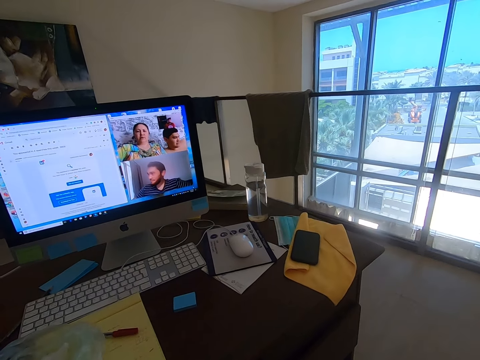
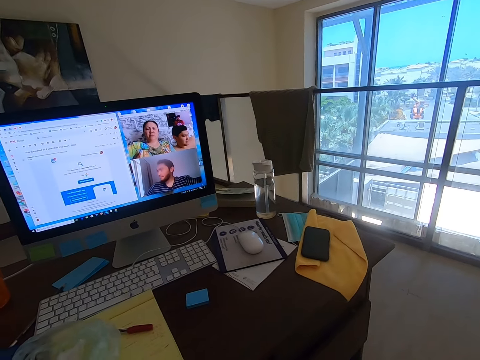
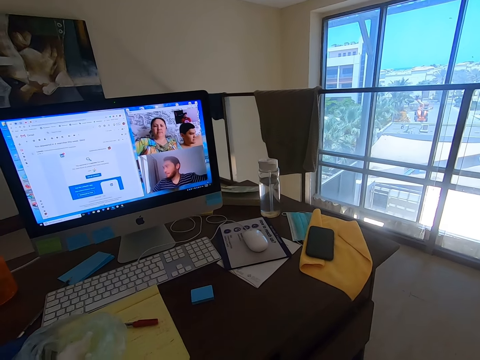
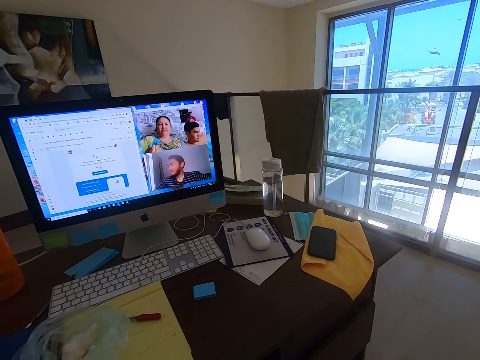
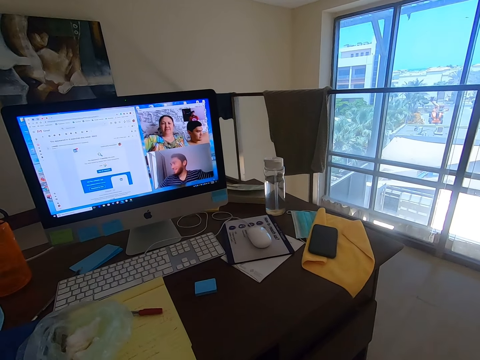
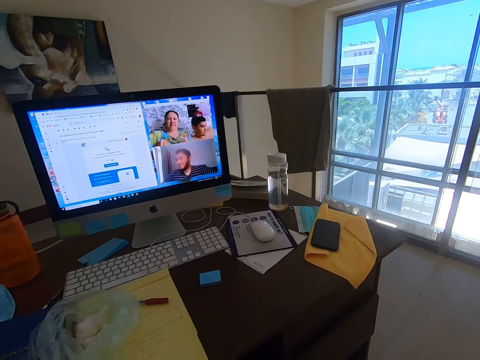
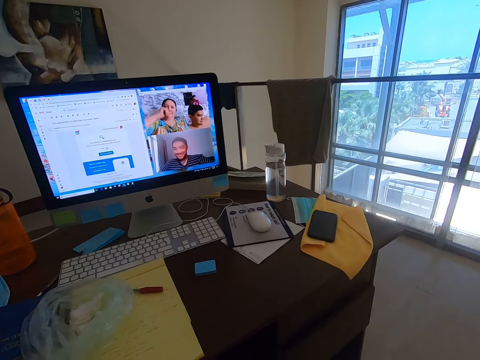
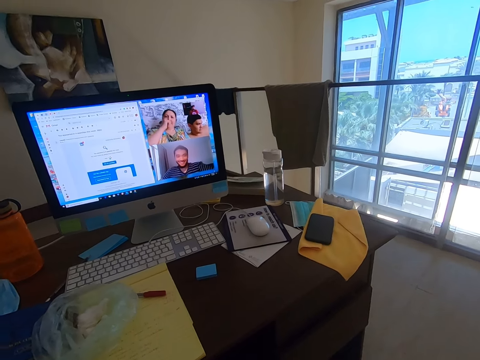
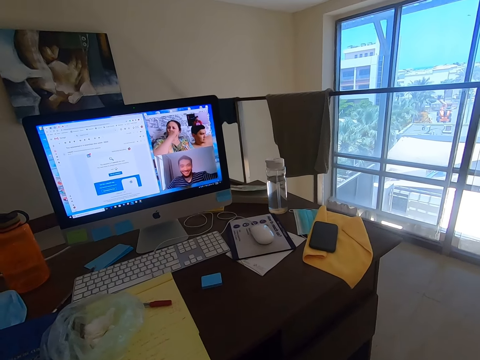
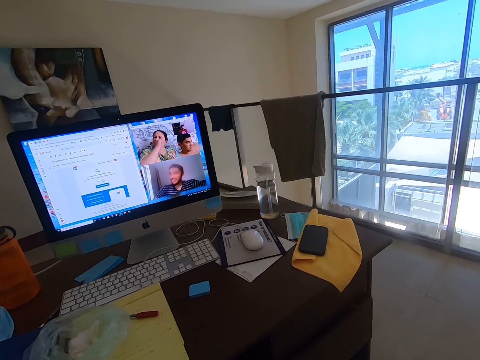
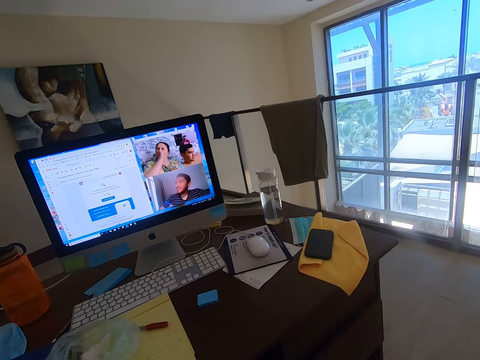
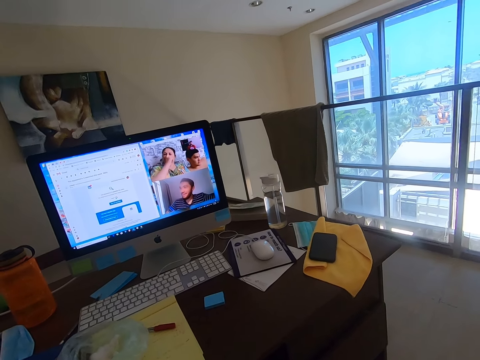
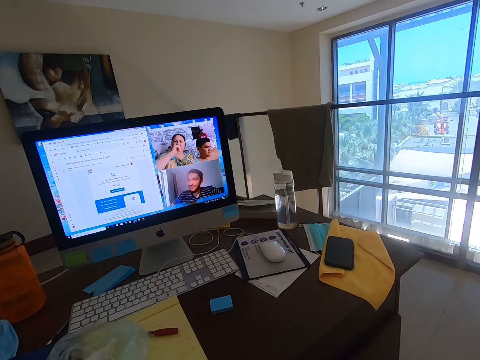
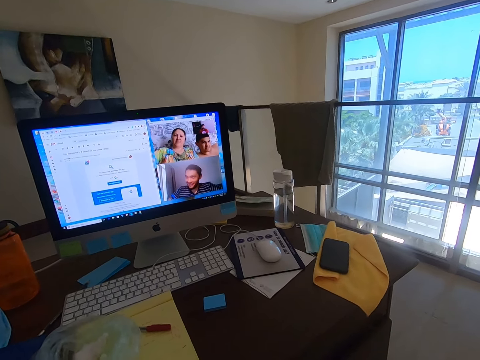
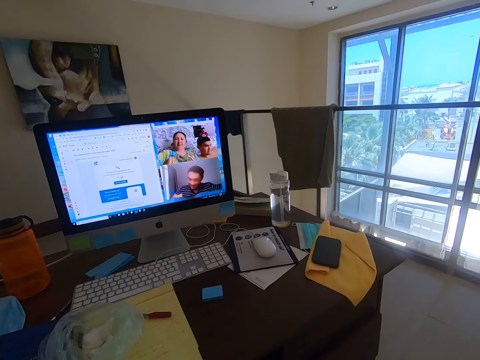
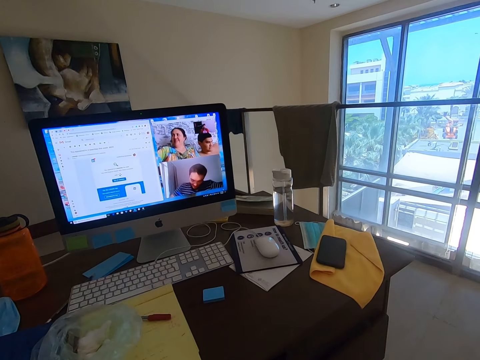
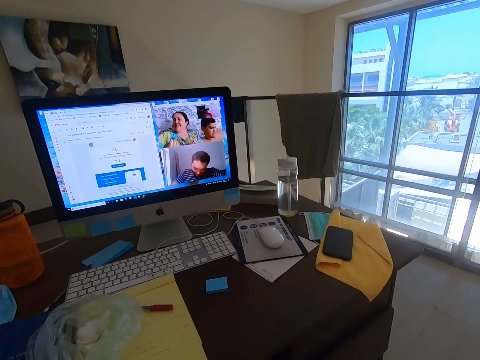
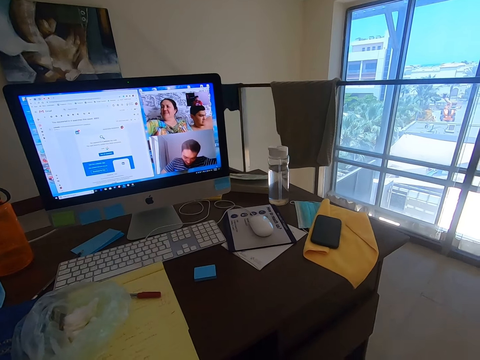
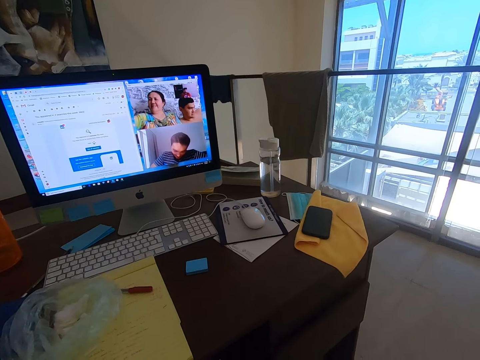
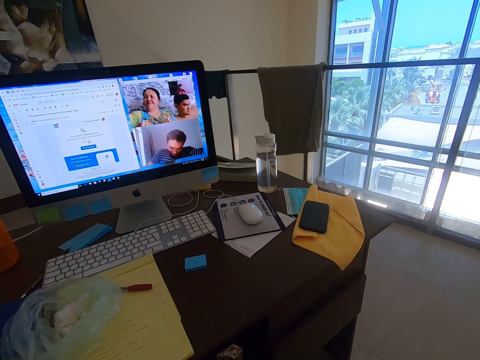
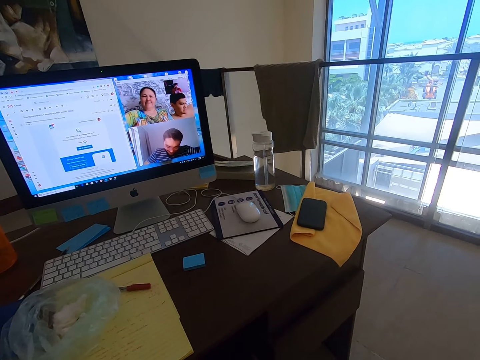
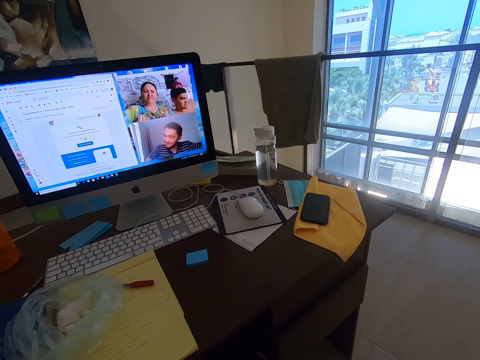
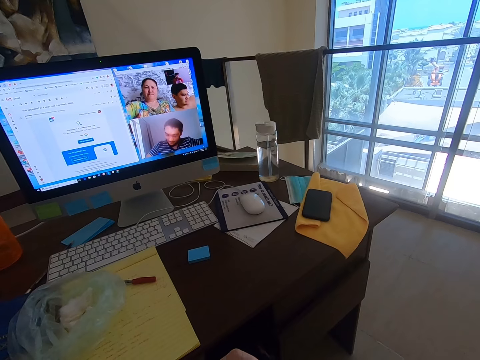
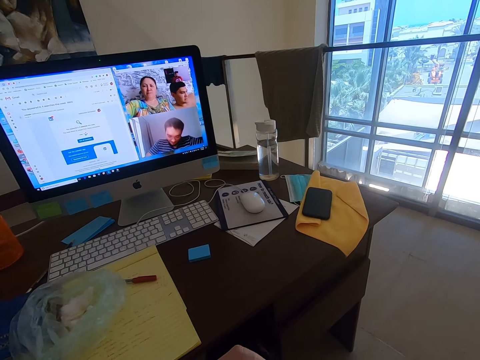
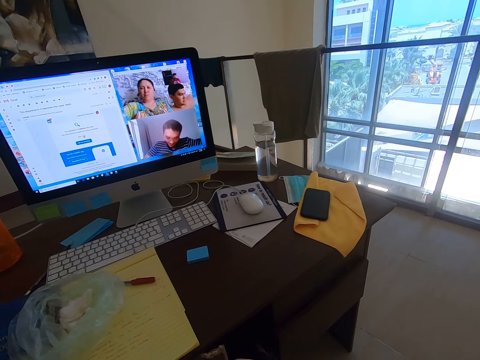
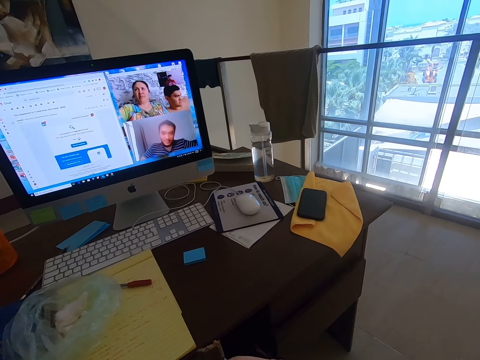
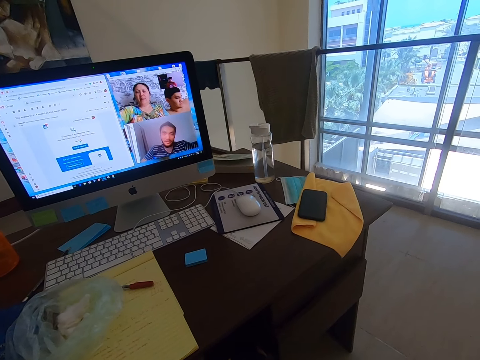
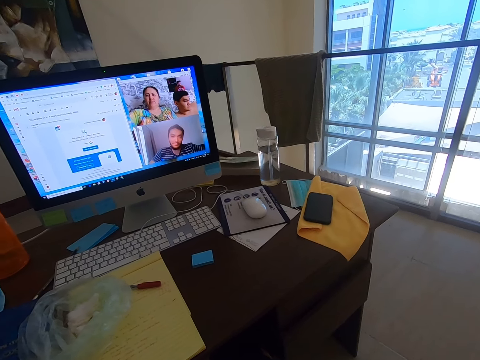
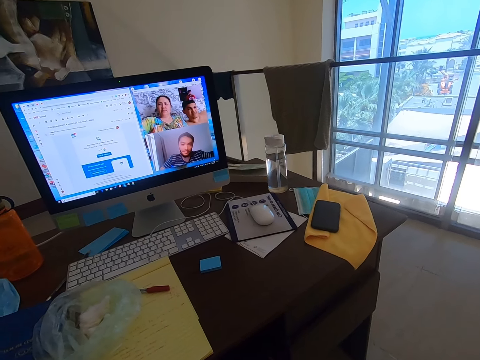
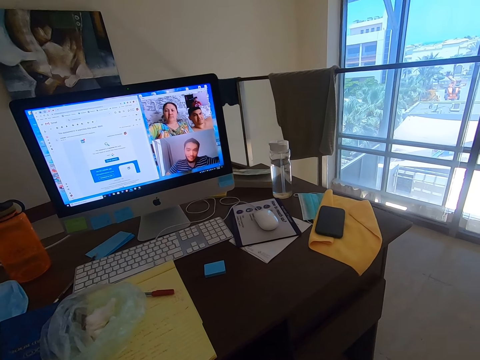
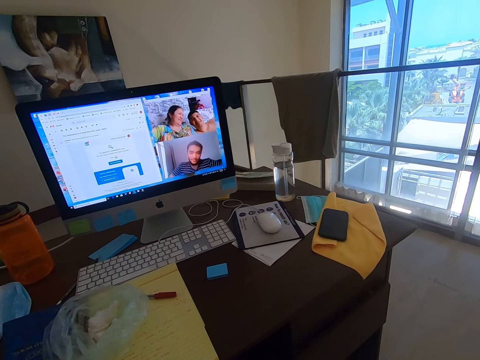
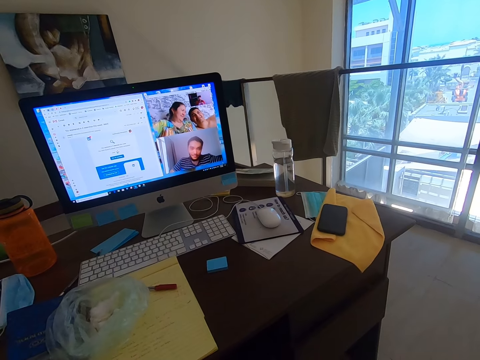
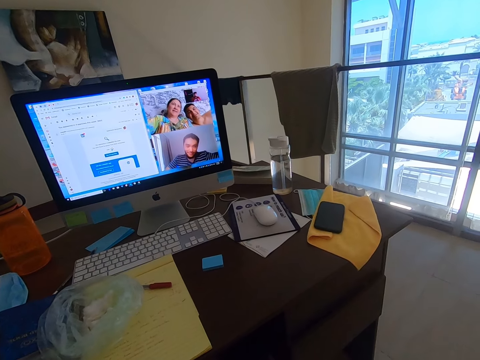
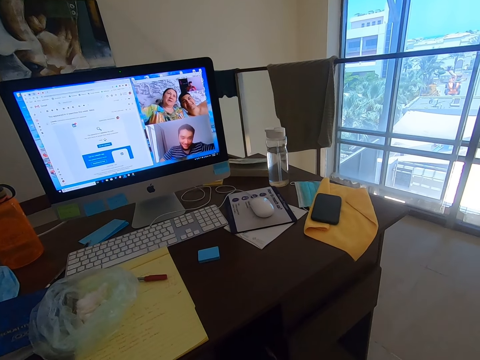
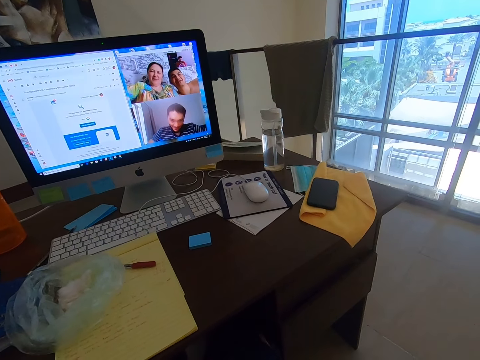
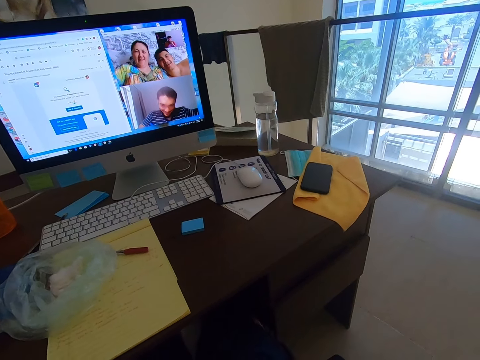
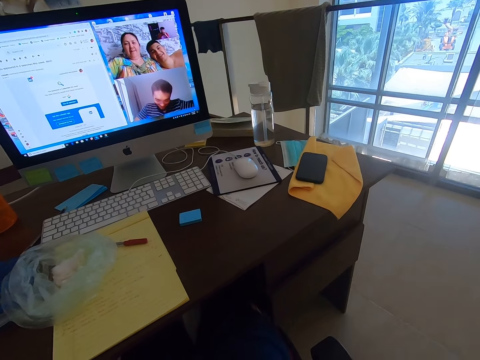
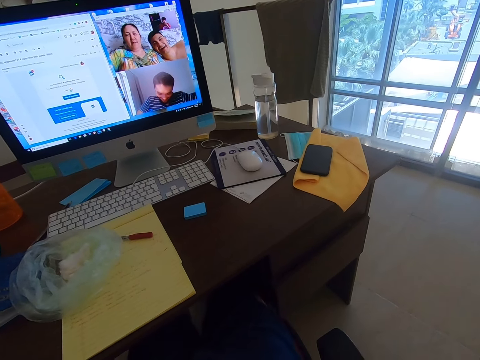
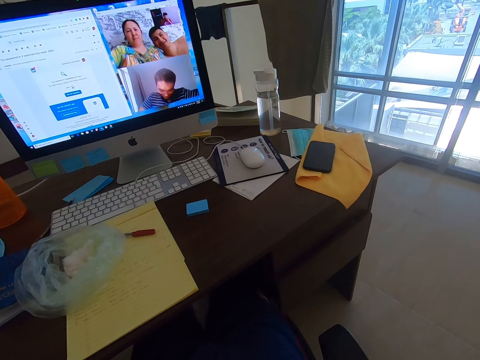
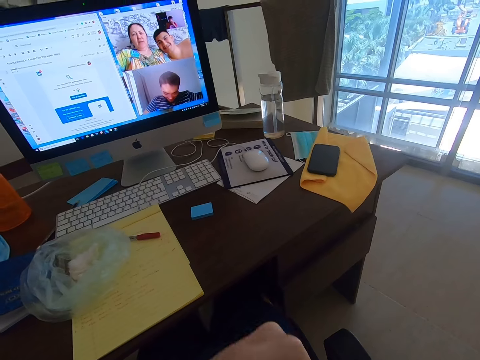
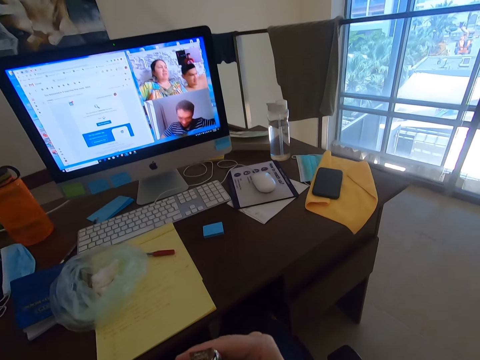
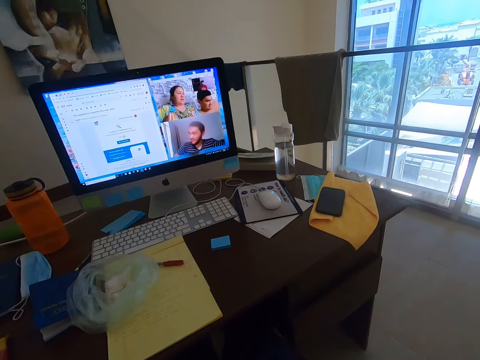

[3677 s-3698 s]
The camera wearer converses with a man. A woman converses with another man.

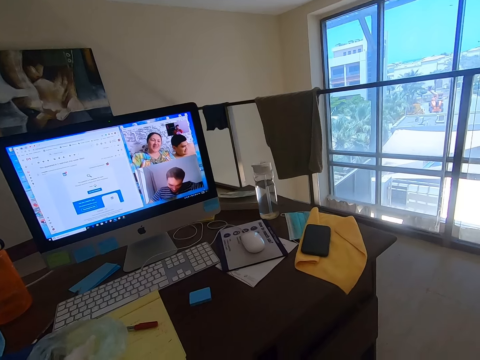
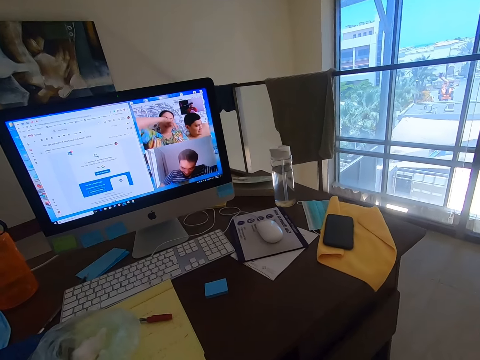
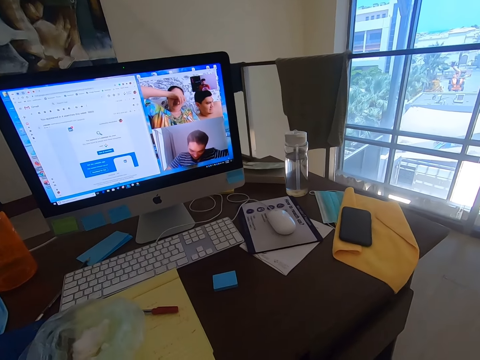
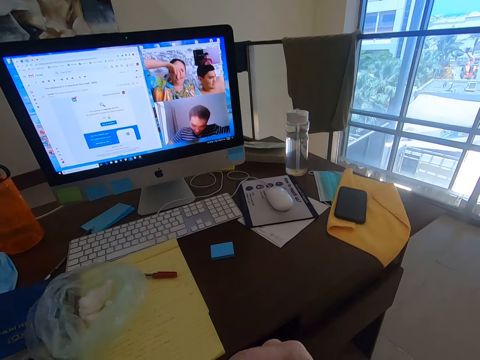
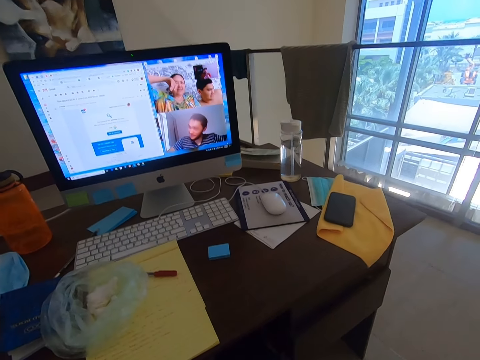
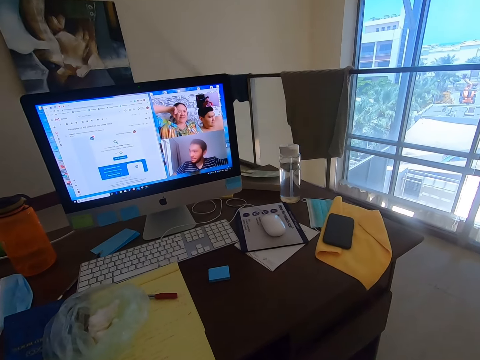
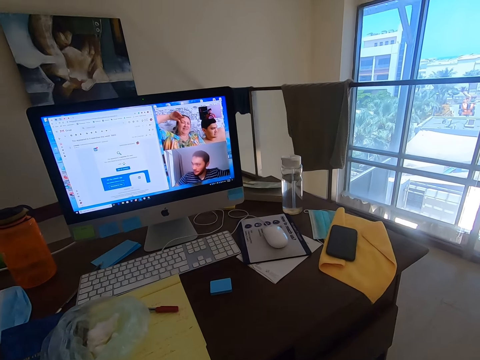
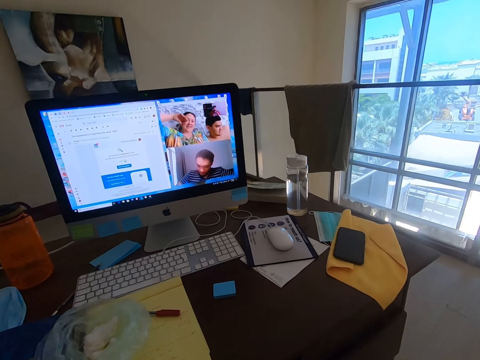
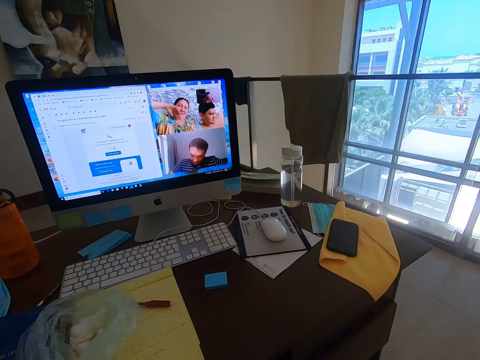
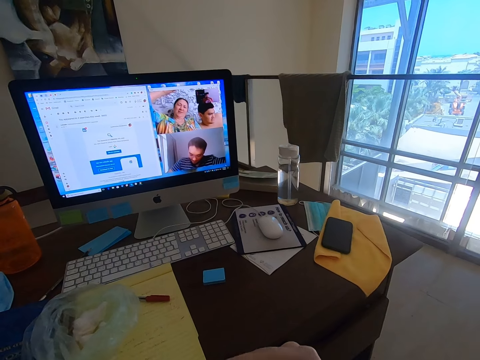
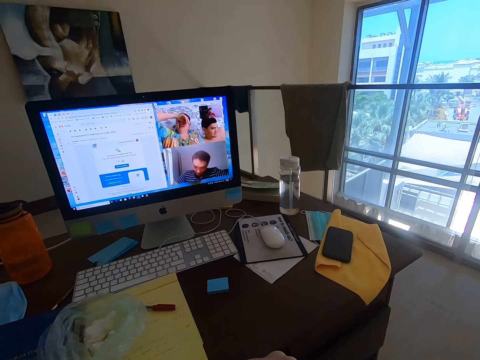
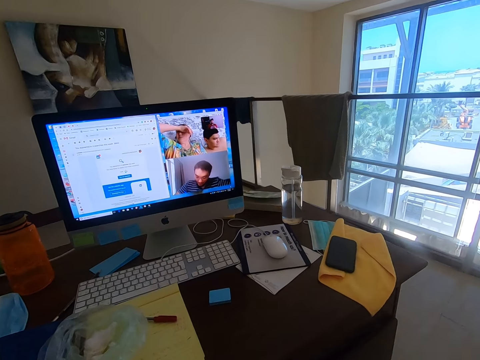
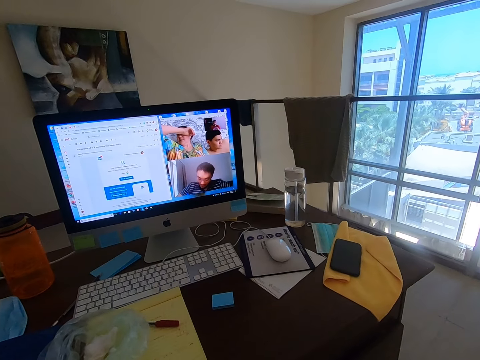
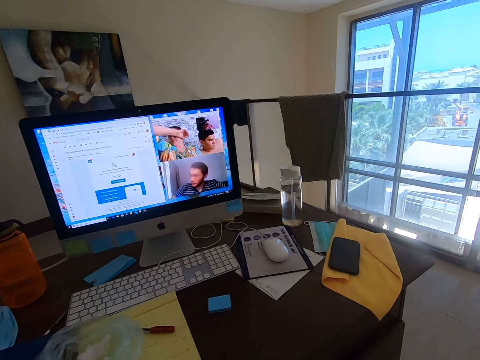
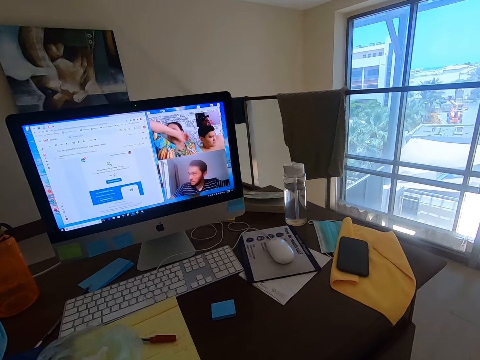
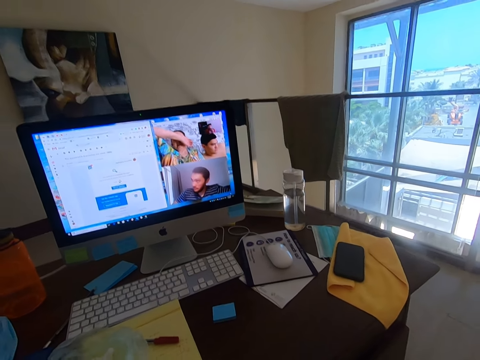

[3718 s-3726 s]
A woman wipes her eyes. The camera wearer converses with the woman.
